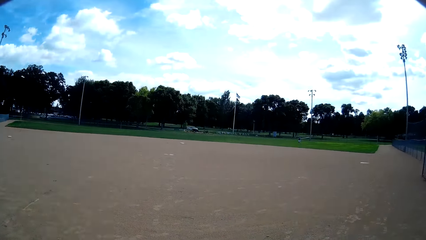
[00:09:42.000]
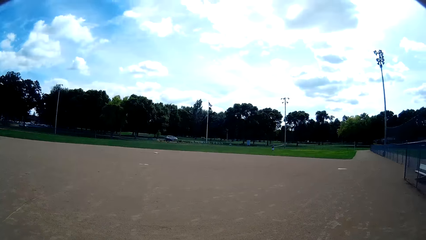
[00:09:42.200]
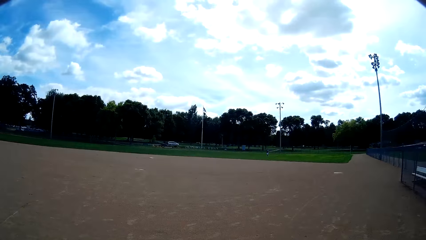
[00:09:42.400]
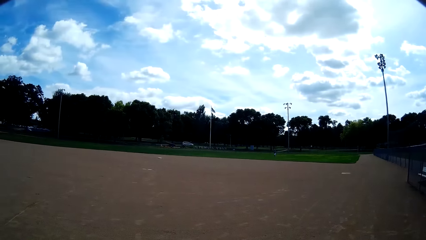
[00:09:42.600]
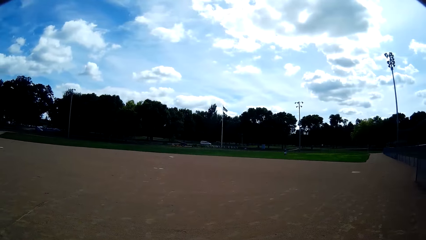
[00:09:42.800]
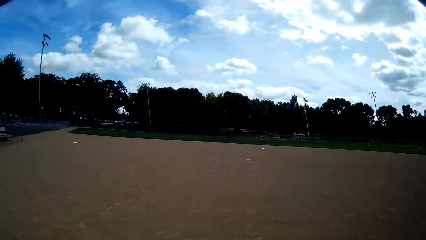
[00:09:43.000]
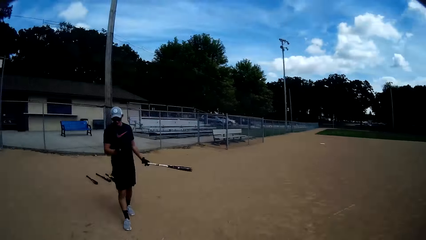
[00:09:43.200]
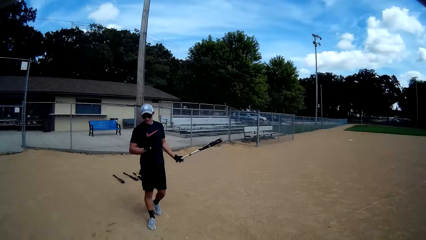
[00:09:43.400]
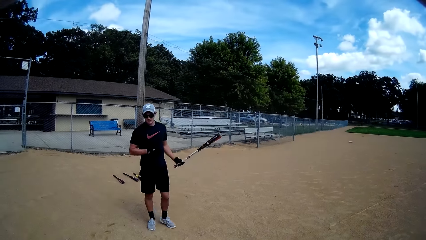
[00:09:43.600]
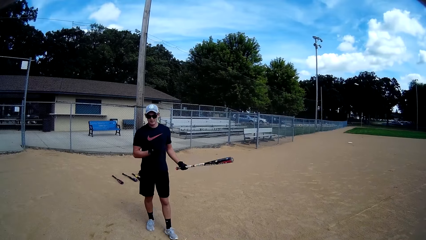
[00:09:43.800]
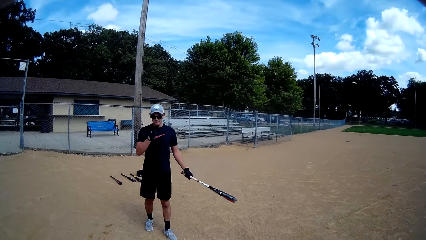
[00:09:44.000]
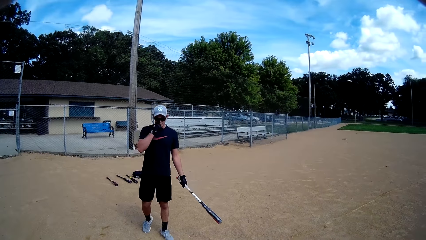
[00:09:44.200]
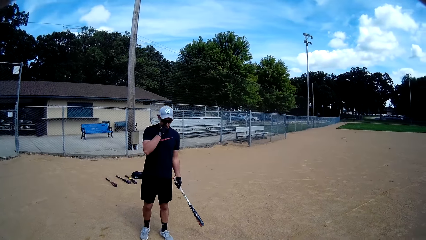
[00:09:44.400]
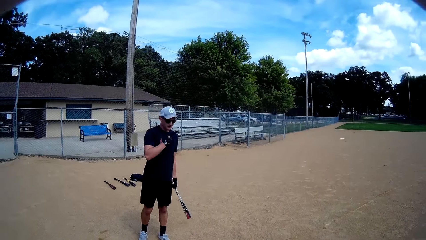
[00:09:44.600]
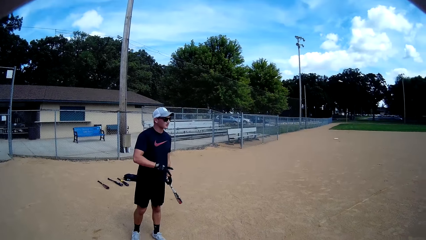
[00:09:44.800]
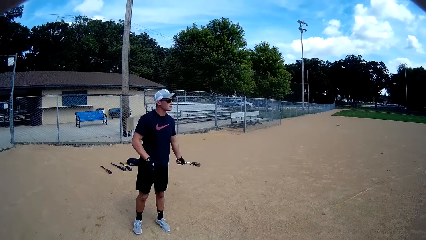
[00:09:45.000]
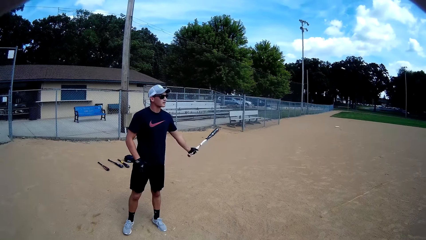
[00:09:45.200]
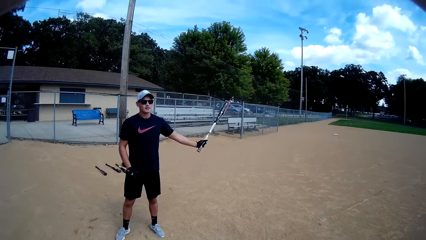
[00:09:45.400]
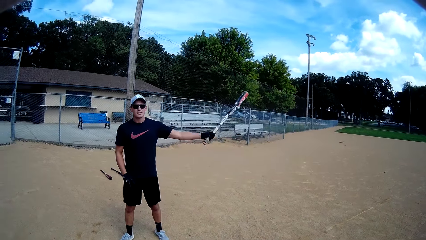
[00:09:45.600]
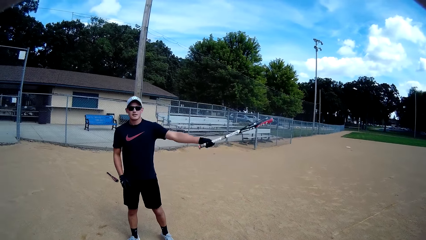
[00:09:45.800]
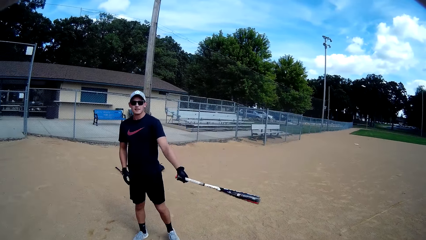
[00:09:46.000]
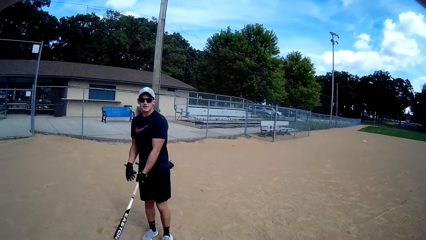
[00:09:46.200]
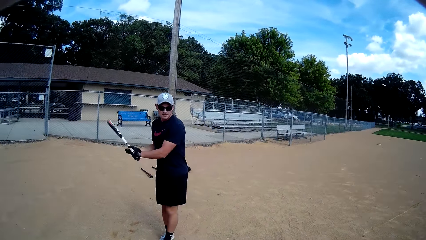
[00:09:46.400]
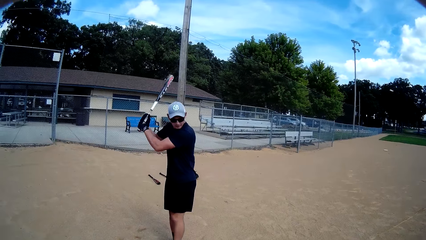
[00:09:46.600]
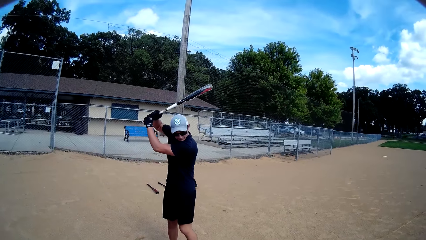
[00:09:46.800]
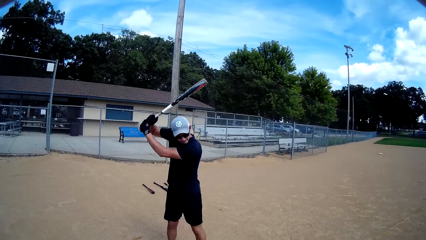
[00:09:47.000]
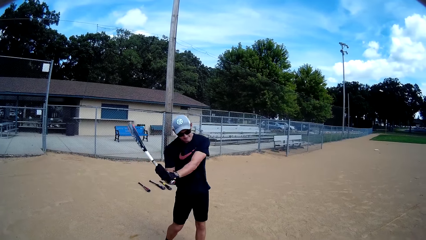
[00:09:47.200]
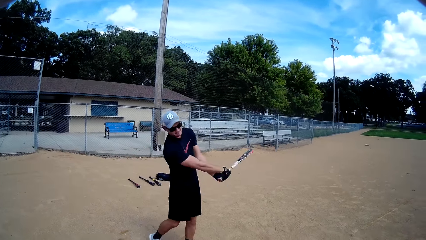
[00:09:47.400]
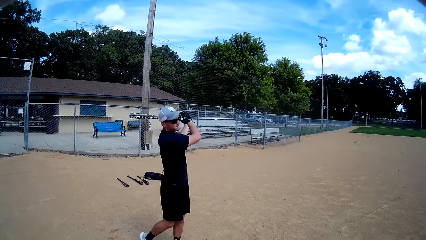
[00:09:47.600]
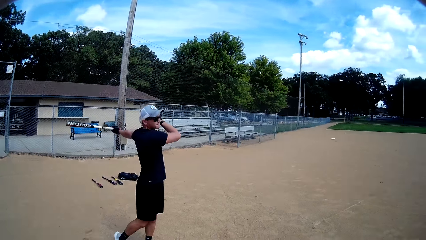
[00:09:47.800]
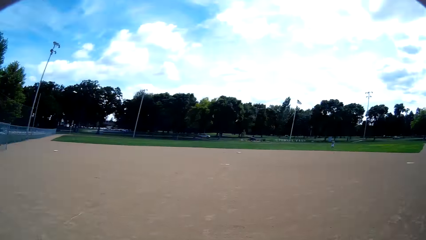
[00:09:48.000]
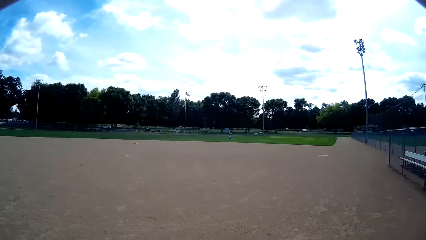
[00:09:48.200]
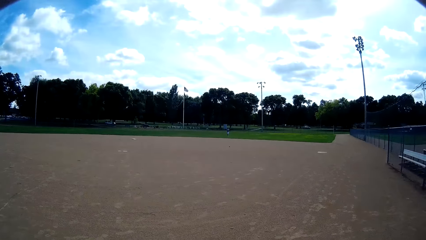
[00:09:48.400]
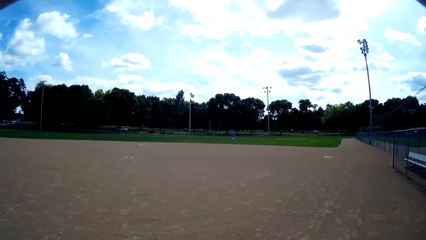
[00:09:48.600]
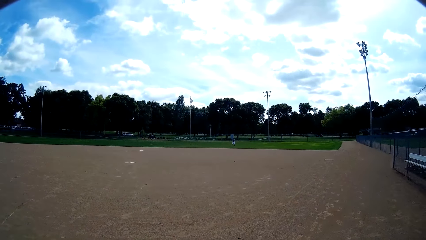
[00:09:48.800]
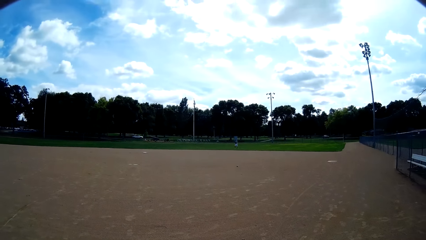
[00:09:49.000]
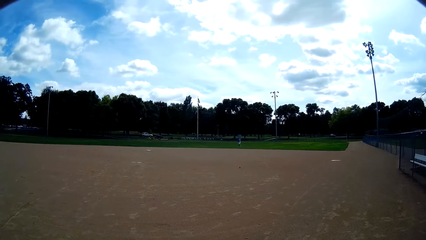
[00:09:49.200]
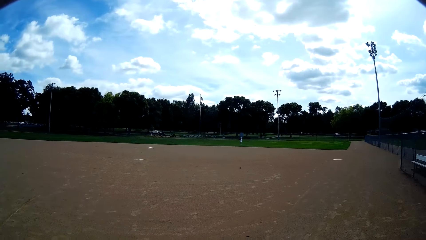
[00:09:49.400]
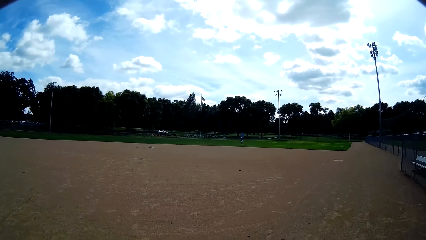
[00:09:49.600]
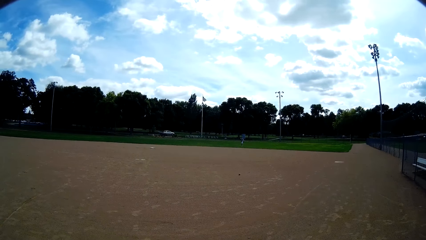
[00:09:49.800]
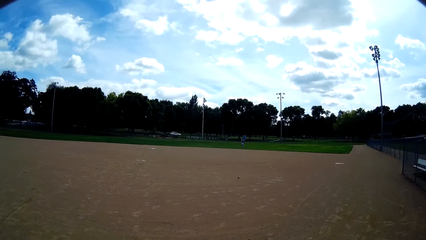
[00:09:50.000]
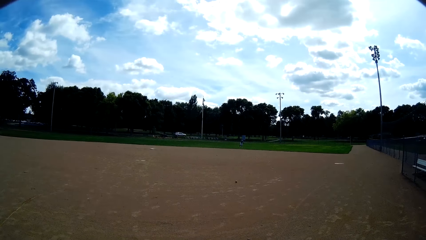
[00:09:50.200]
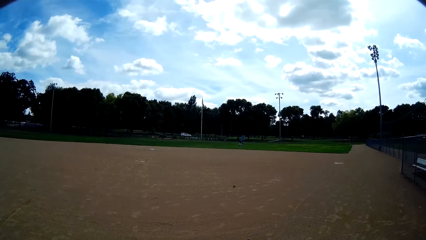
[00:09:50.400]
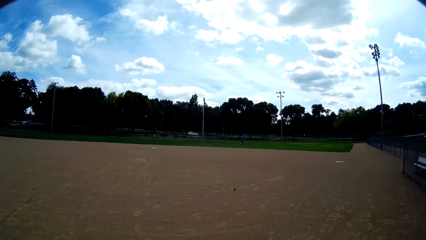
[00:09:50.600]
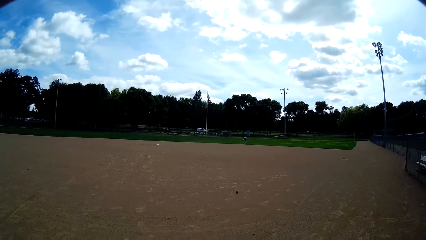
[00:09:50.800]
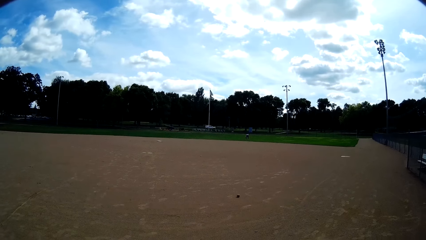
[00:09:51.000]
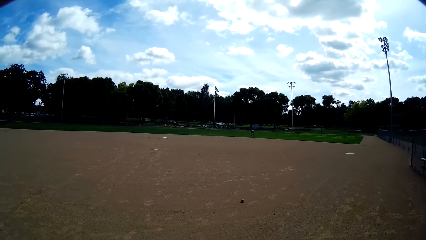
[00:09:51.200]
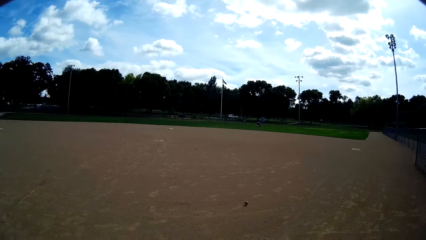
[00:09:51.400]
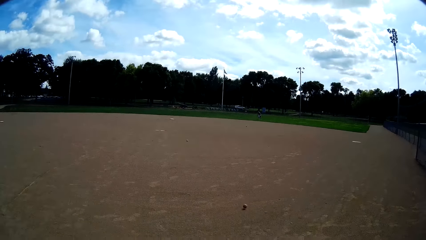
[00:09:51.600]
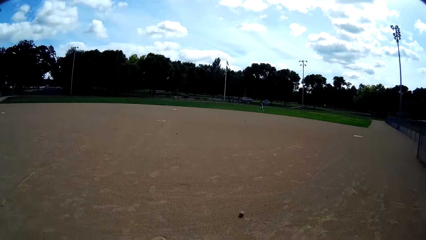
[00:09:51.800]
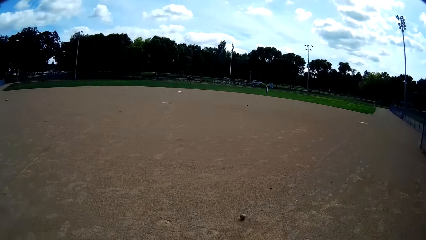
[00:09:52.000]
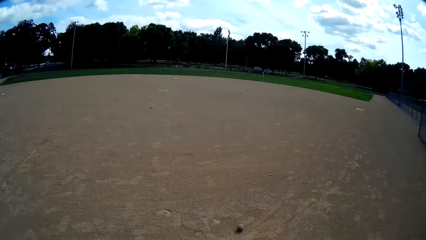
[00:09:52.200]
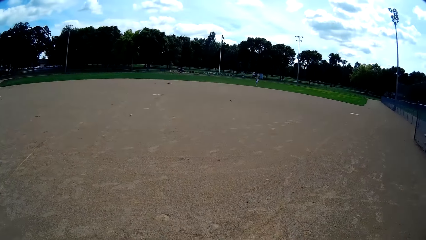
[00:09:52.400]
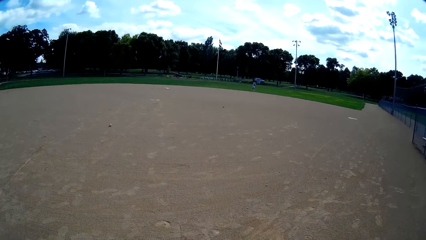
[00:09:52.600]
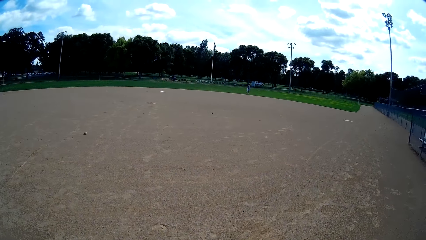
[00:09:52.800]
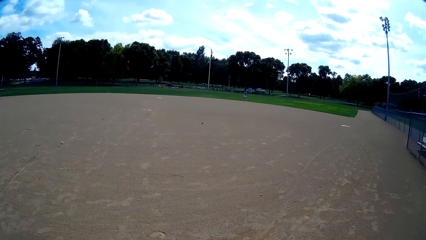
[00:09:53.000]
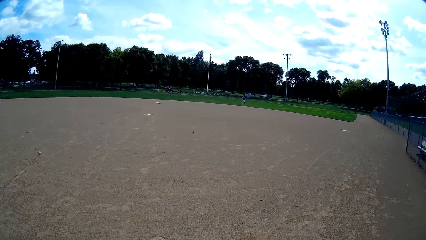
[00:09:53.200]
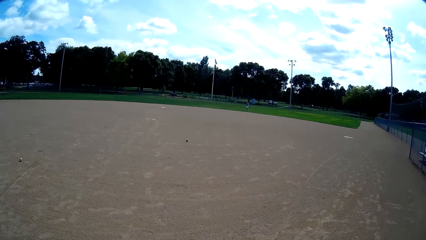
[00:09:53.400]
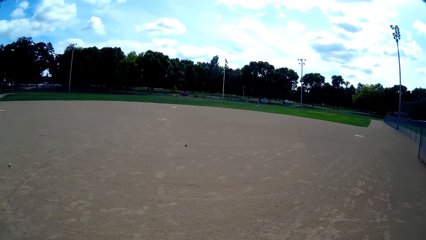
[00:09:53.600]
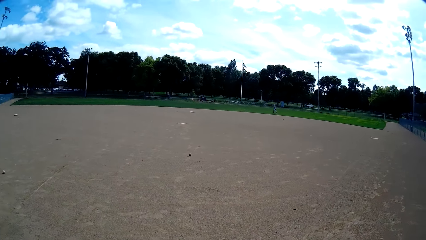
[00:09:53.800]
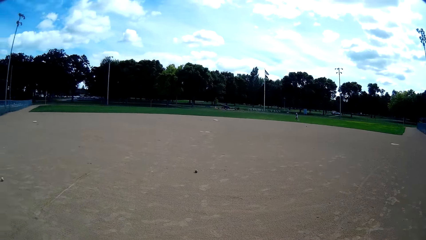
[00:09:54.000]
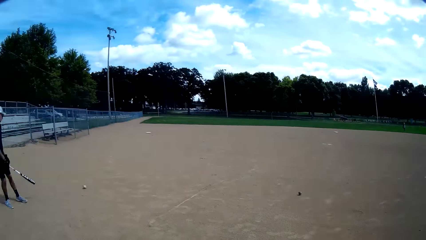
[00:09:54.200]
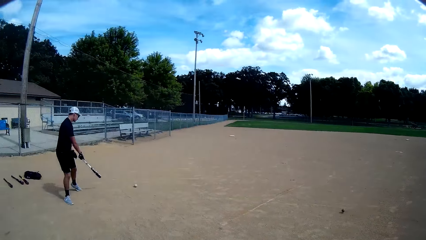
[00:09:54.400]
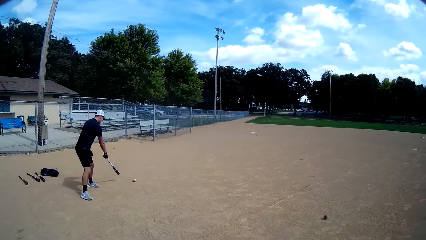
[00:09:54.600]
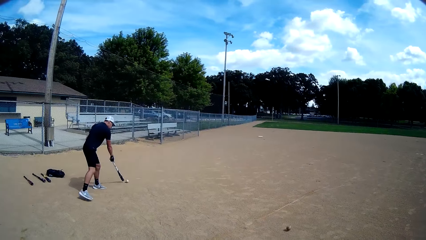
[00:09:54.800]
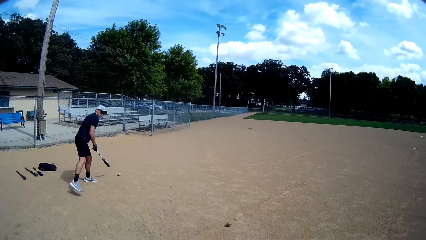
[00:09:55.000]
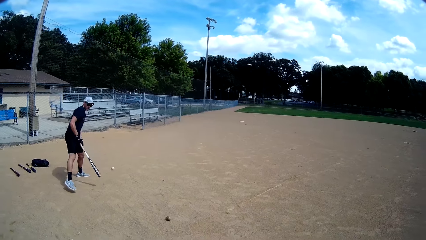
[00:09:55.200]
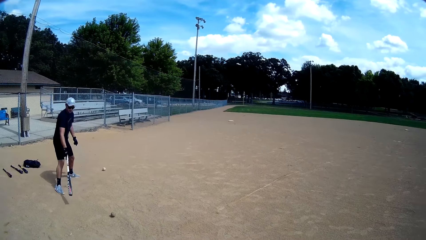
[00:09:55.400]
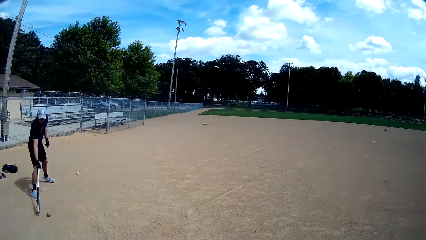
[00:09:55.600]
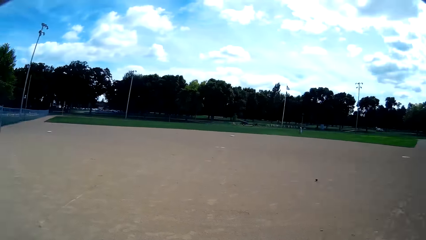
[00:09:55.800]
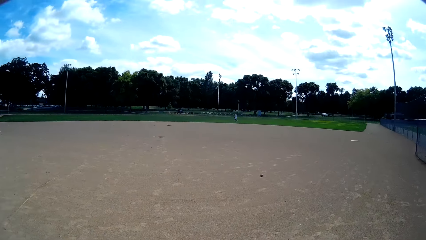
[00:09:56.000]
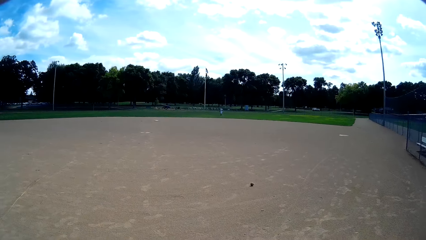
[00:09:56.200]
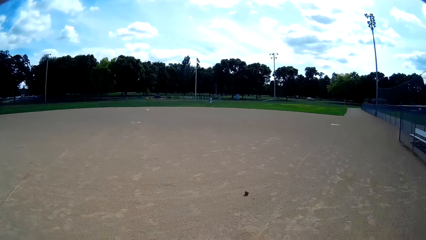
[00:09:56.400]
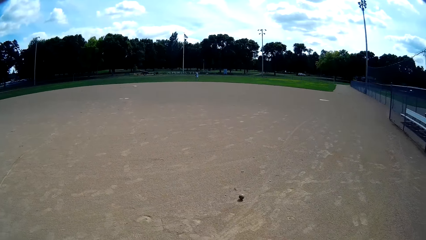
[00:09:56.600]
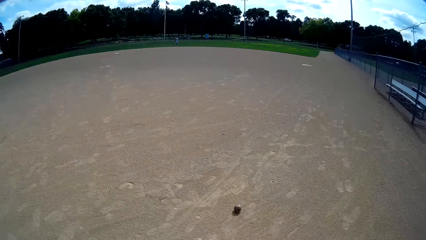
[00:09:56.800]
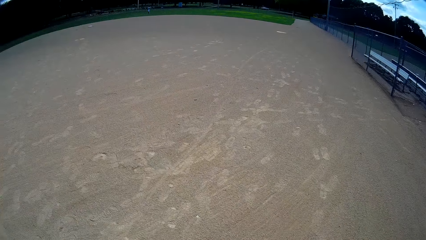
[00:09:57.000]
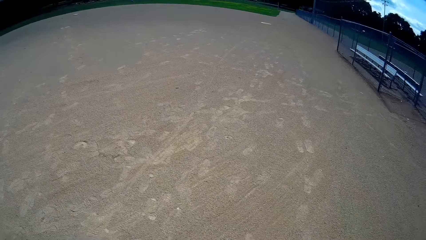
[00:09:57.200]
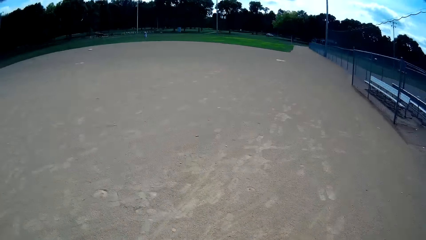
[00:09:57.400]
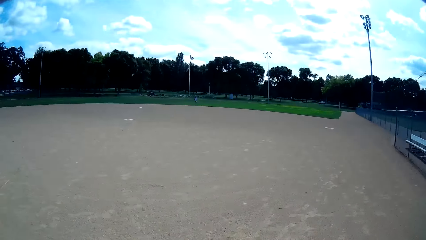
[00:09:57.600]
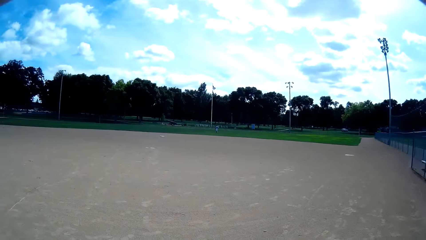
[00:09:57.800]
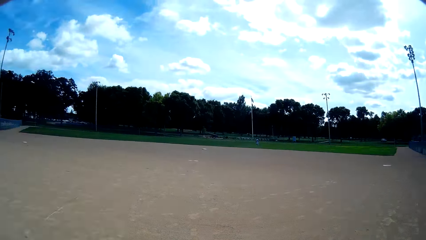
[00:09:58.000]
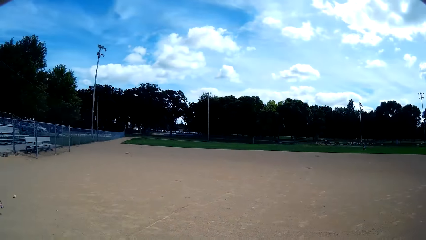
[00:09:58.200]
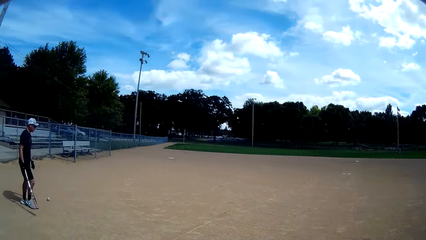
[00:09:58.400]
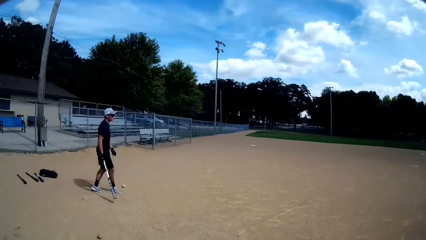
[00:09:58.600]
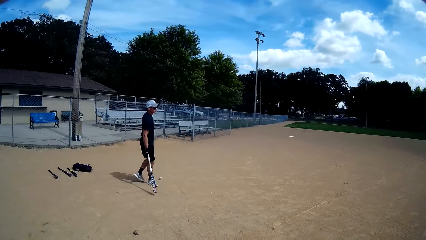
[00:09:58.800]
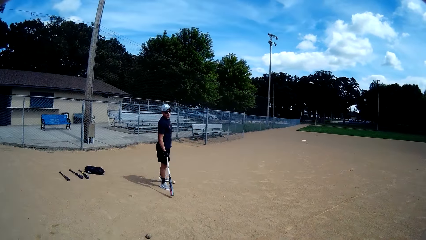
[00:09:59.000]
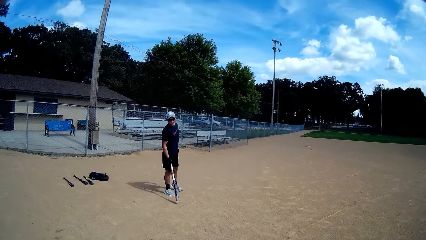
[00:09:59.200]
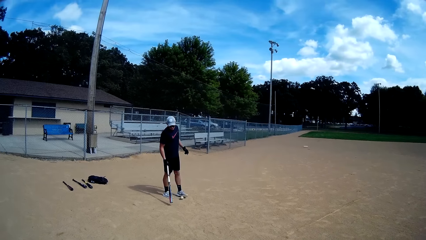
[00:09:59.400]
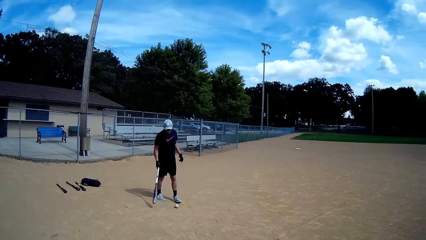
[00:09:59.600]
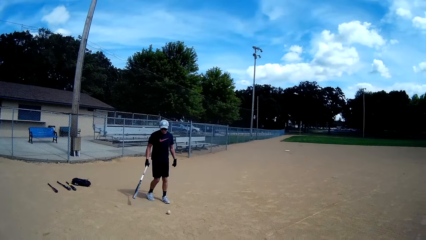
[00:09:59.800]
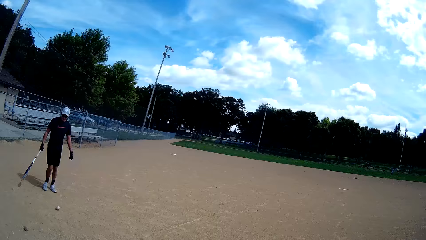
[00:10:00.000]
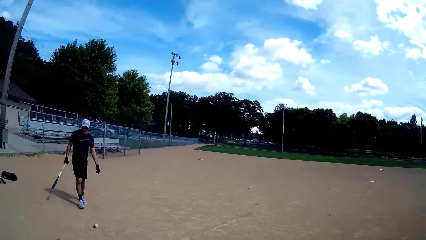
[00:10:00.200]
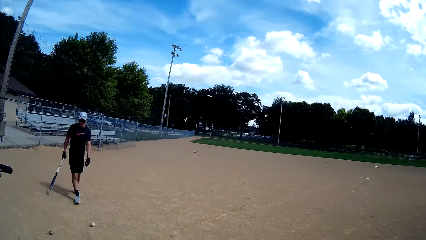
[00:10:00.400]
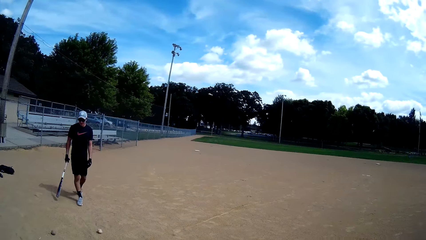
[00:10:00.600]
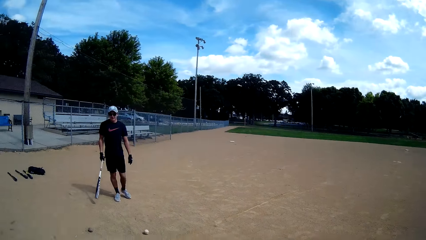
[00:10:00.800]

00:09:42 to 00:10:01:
The camera wearer looks around. They look at a man. The man speaks to the camera wearer. The man touches his face. The camera wearer speaks to the man. The man lifts a baseball bat and swings the baseball bat. The camera wearer looks around. A person throws a baseball to the camera wearer. The camera wearer speaks to the man and looks at the man. The man stops the baseball with the bat. The man stops the baseball again. The camera wearer looks at a baseball on the field. They speak to the man. They look at the man. The man kicks the ball.
